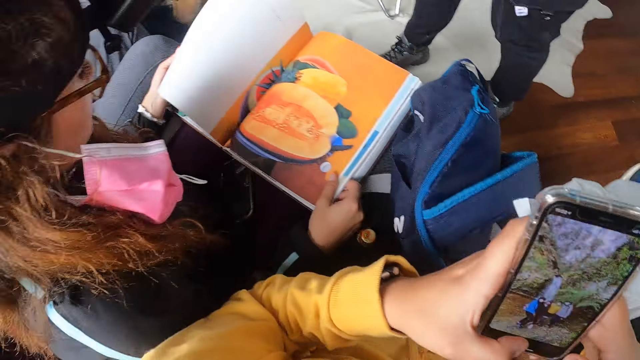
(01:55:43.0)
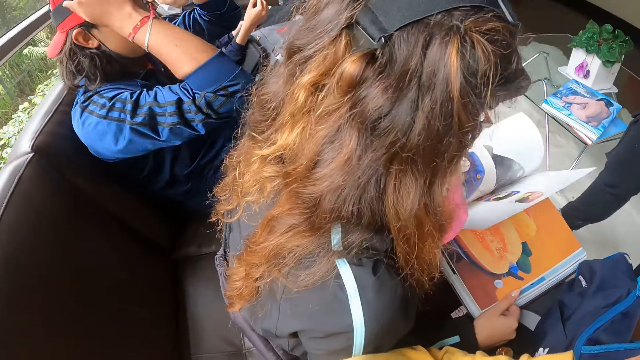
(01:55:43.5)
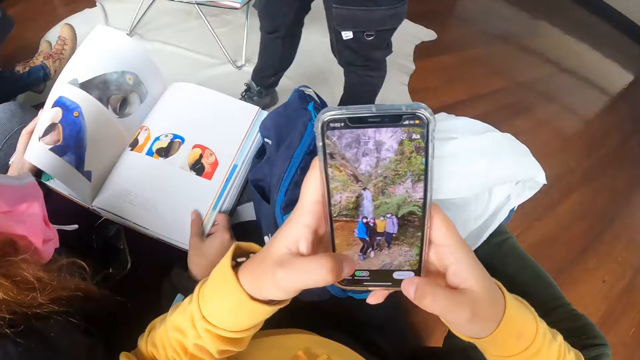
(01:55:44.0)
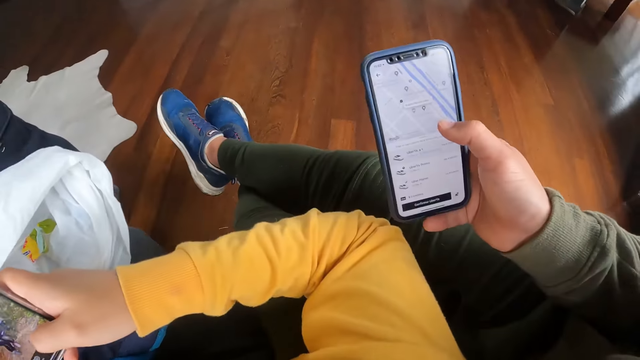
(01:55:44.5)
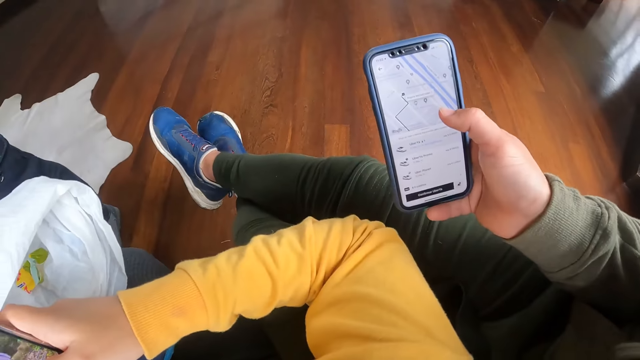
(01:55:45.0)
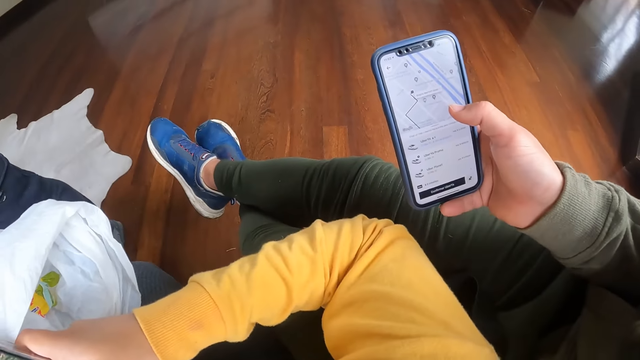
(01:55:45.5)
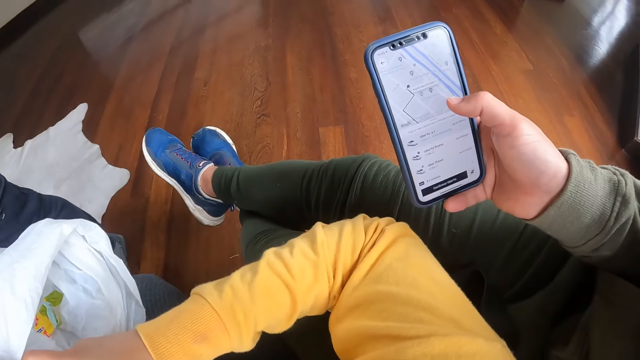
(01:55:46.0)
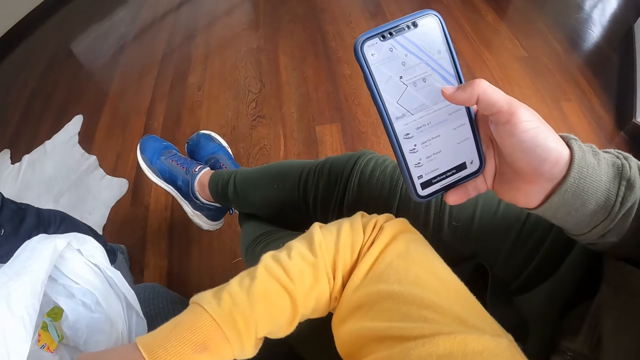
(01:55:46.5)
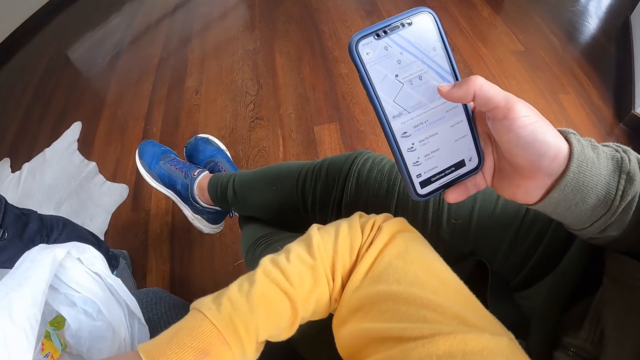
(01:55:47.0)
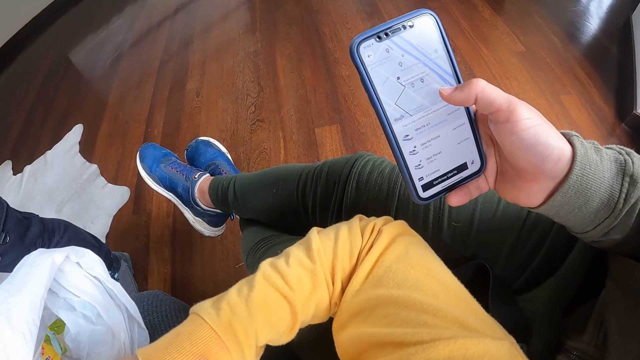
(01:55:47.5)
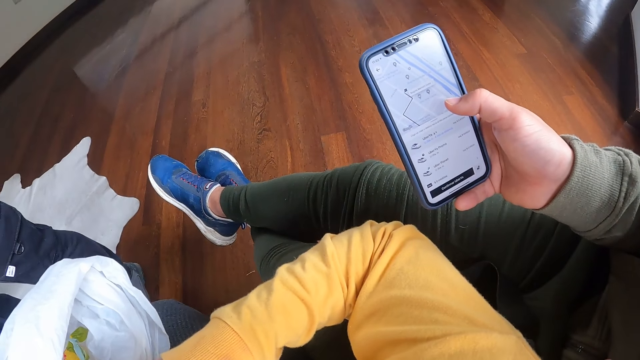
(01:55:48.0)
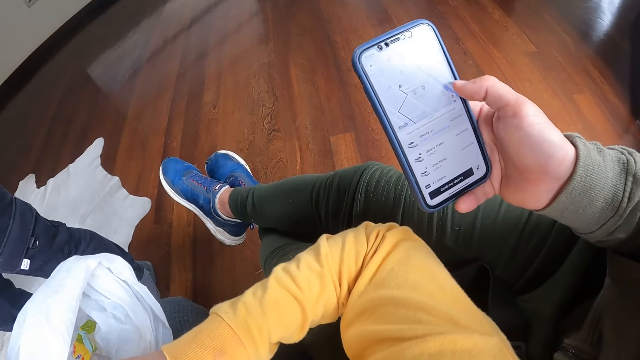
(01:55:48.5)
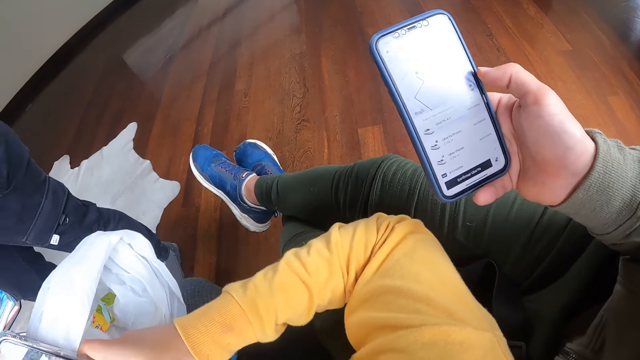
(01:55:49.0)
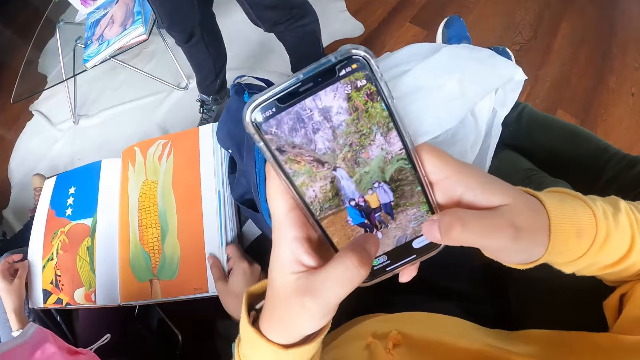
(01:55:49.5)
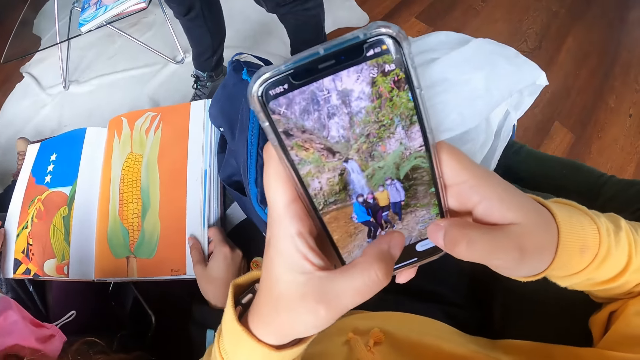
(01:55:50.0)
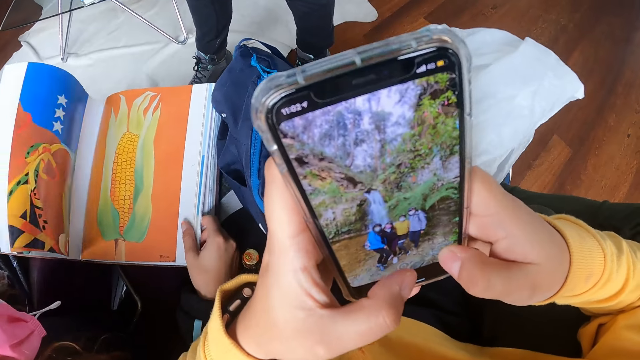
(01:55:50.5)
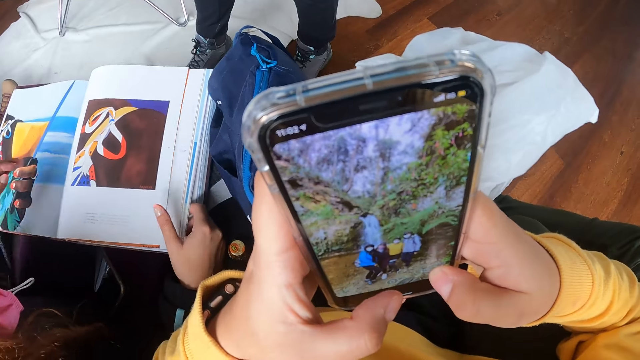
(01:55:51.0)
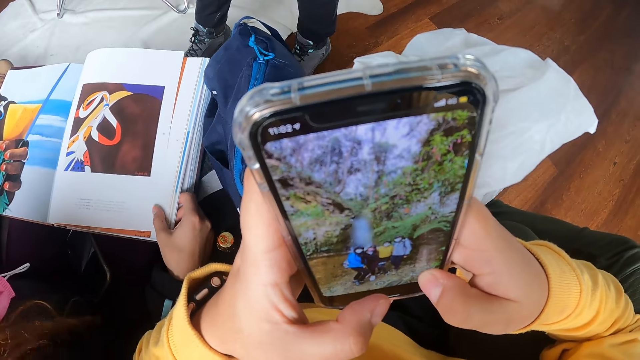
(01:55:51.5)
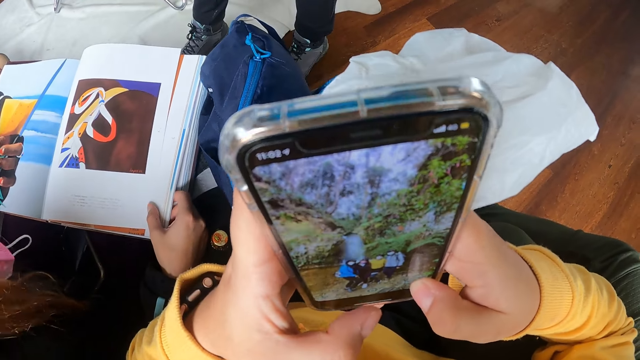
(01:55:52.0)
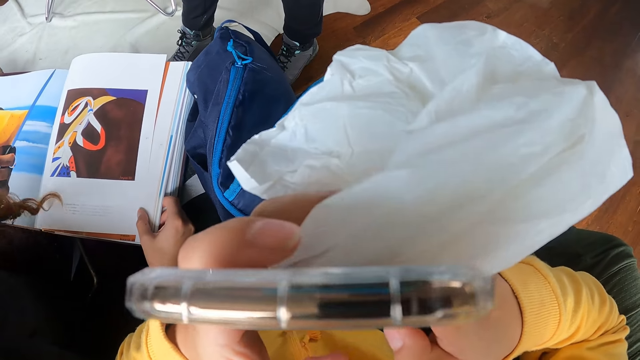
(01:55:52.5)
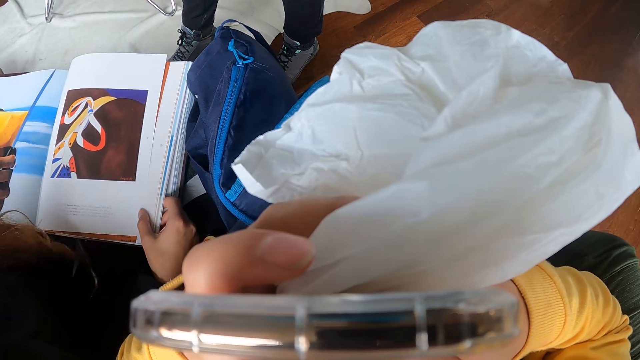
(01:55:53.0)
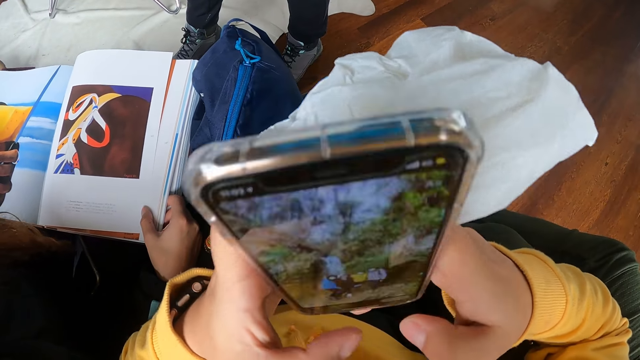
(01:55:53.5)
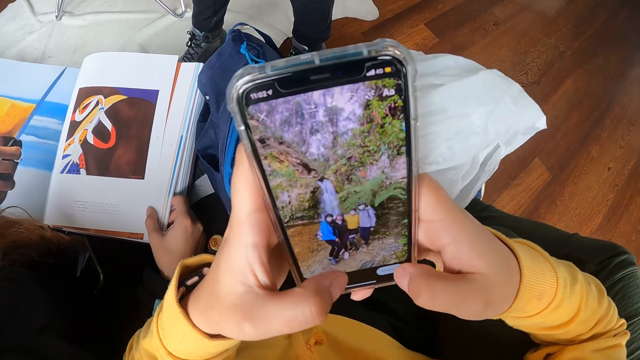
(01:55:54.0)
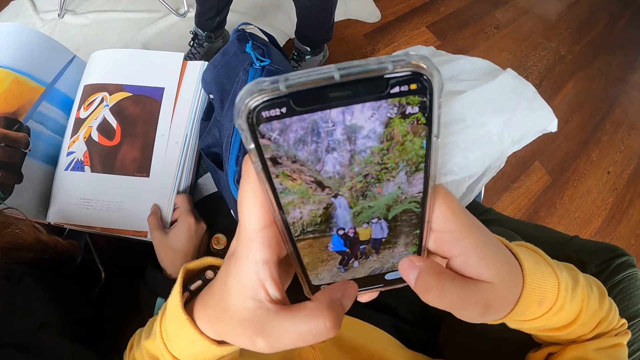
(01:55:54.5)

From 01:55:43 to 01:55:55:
The man touches his face with his right hand in the apartment. The camera wearer looks at the woman's phone.

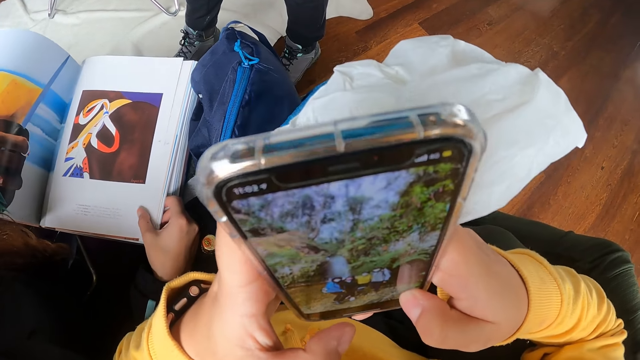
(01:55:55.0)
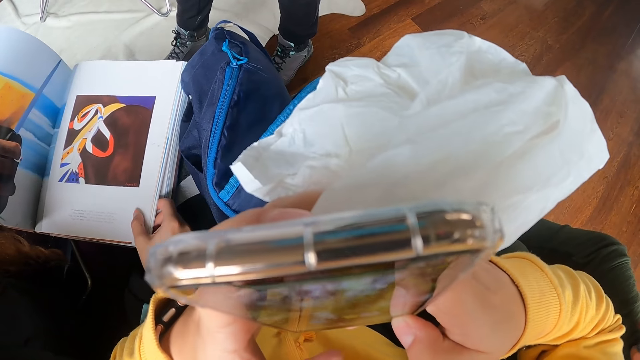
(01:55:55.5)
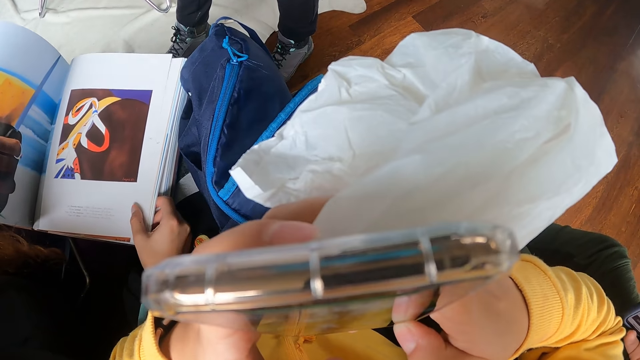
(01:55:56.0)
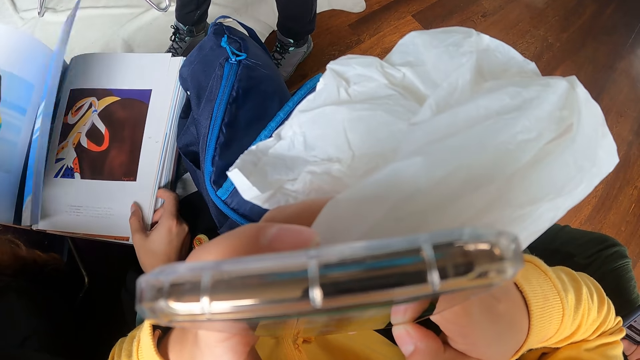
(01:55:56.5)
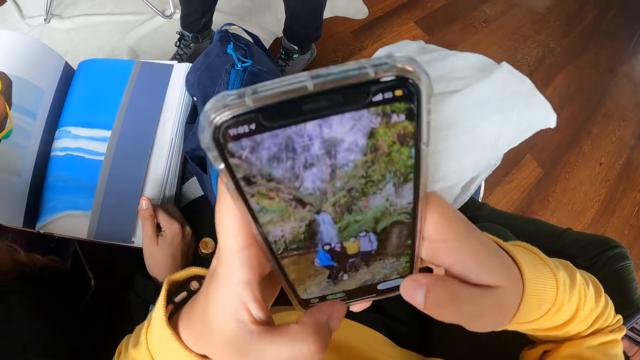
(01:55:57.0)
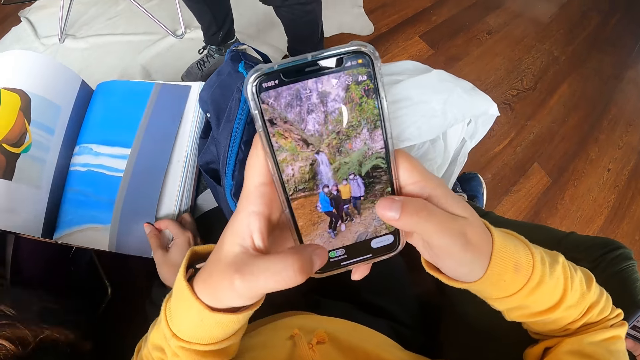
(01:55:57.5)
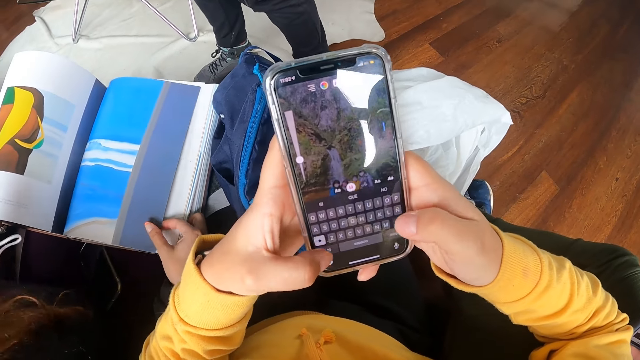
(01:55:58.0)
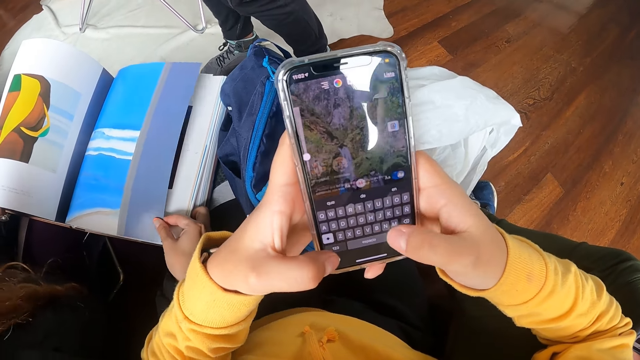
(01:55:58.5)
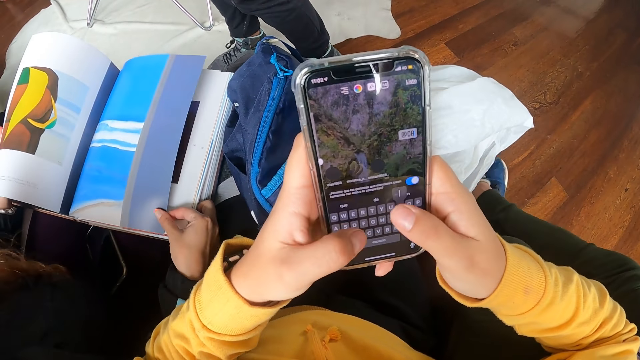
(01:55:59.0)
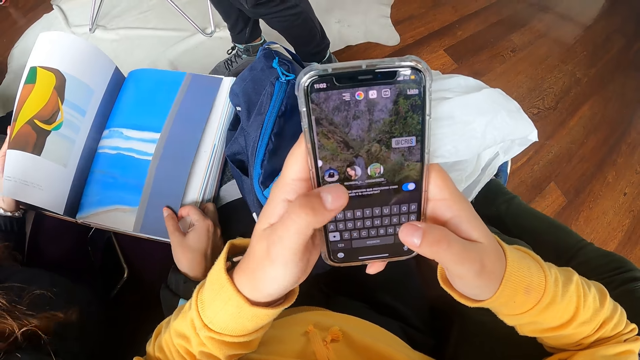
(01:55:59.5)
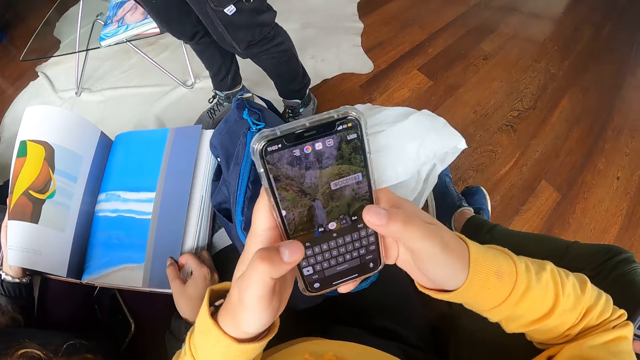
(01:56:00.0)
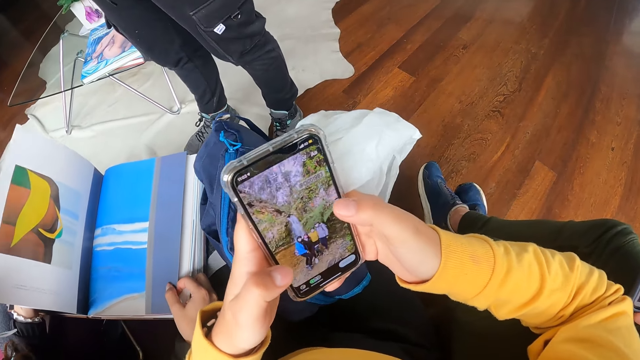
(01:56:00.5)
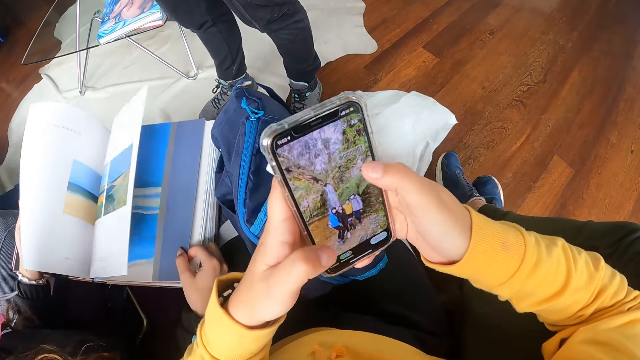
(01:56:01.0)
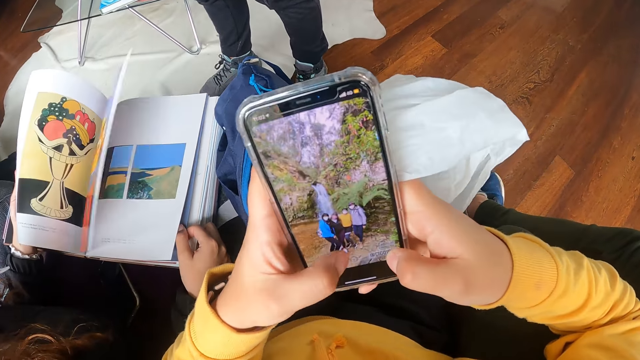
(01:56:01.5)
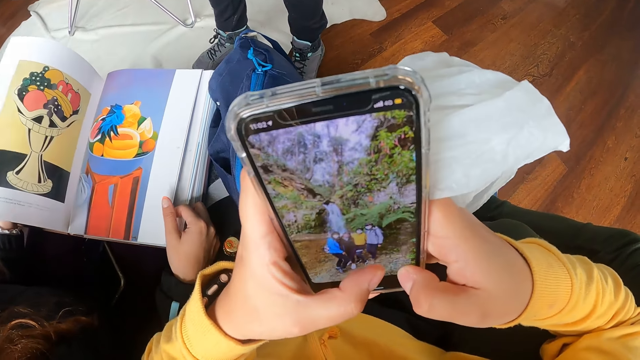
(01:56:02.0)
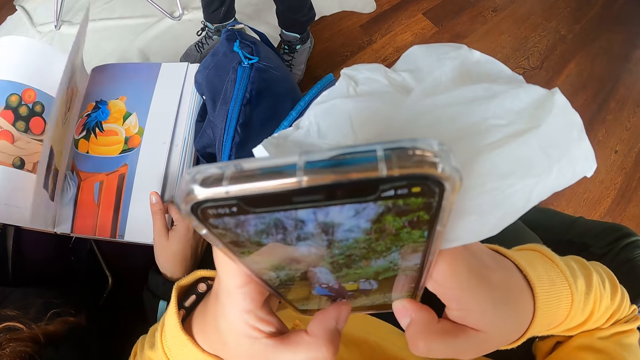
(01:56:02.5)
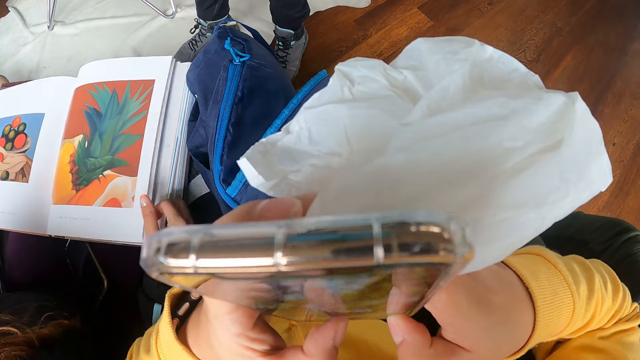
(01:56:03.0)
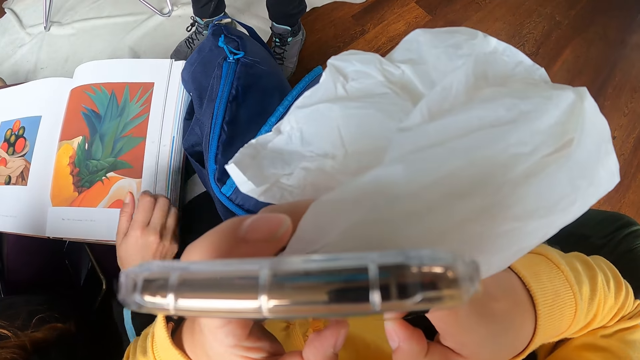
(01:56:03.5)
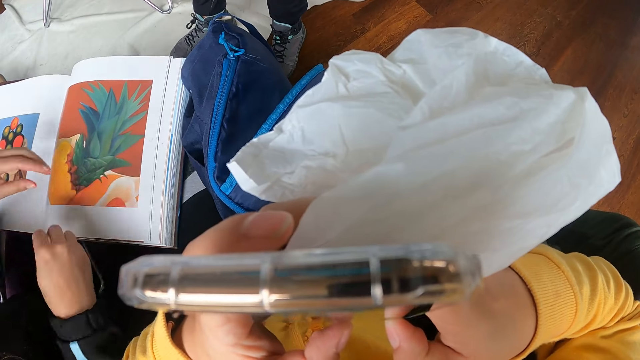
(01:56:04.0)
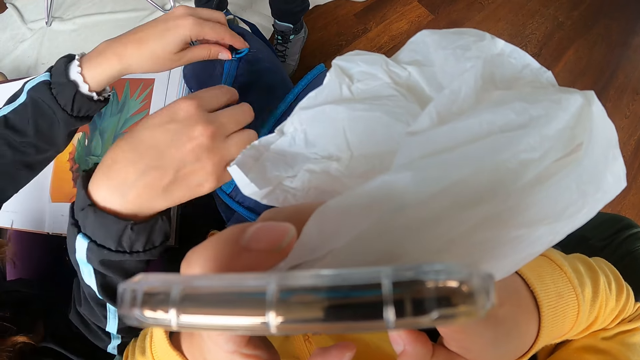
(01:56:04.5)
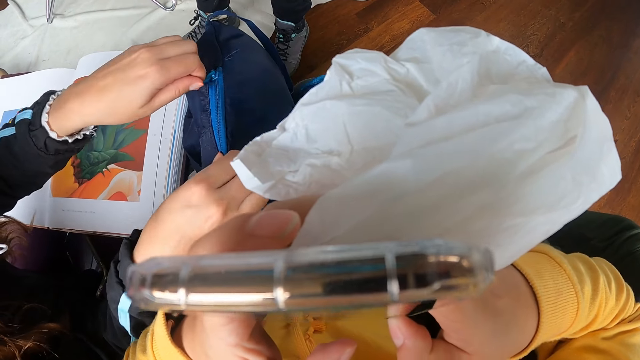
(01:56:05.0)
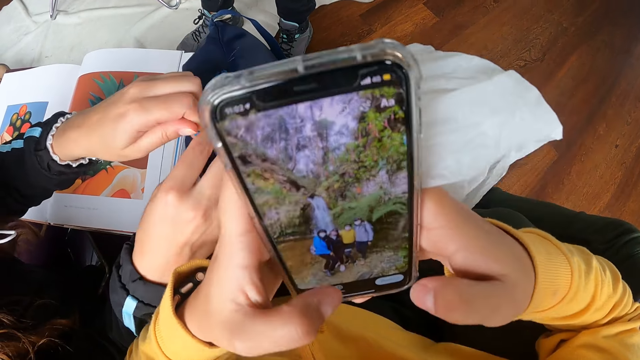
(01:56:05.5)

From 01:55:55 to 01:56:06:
The woman opens the bag on the camera wearer's thigh with both hands.
